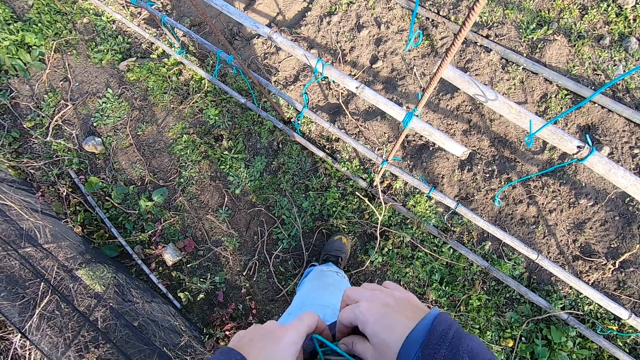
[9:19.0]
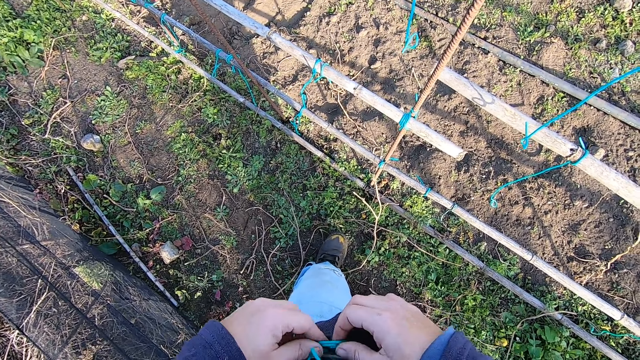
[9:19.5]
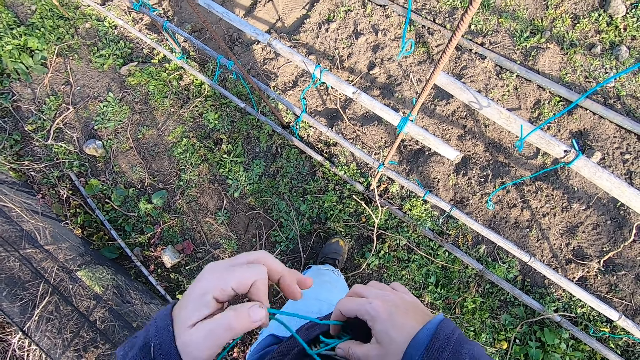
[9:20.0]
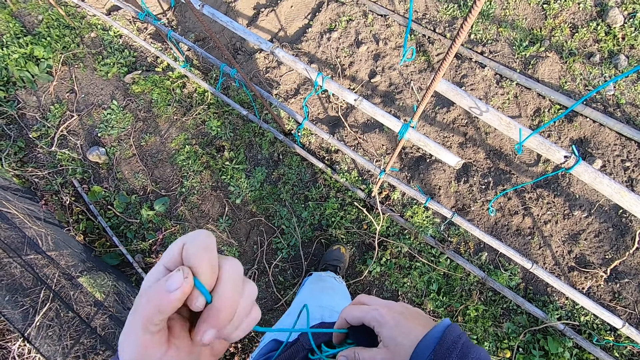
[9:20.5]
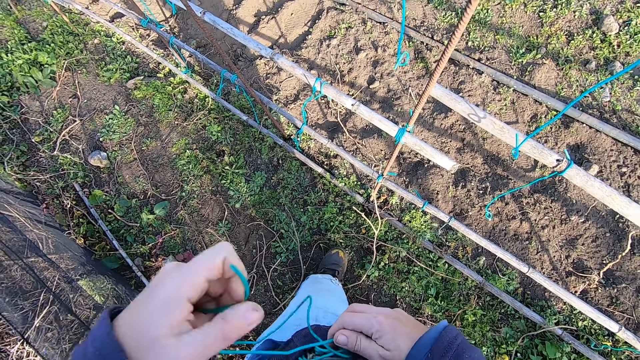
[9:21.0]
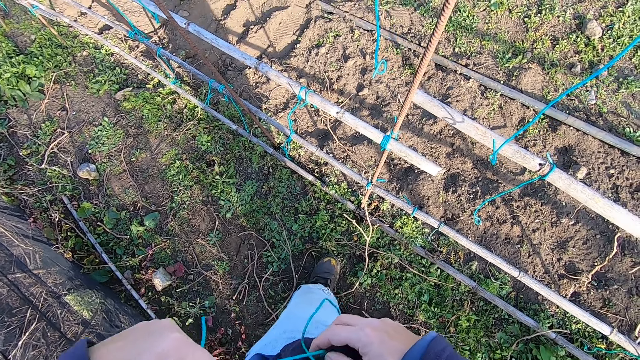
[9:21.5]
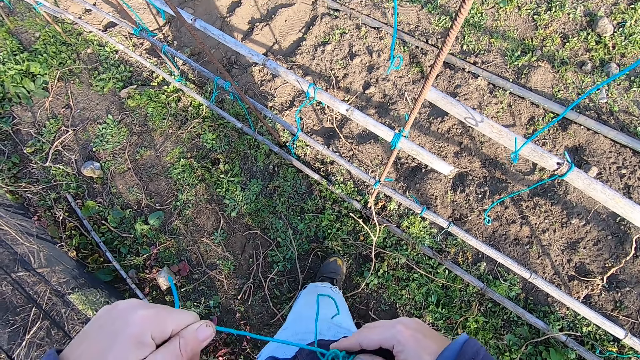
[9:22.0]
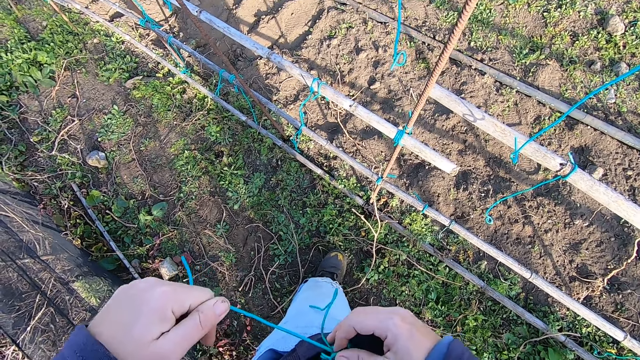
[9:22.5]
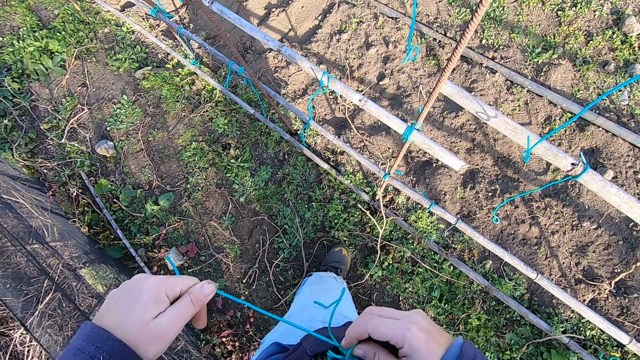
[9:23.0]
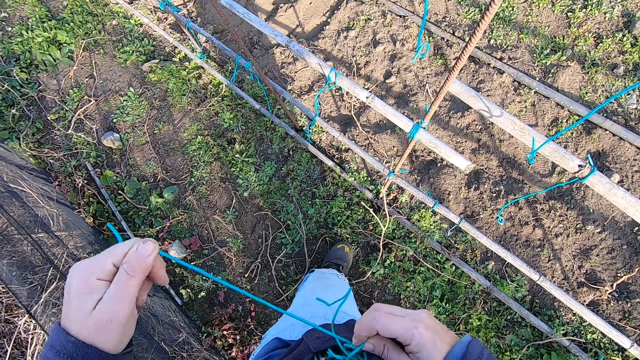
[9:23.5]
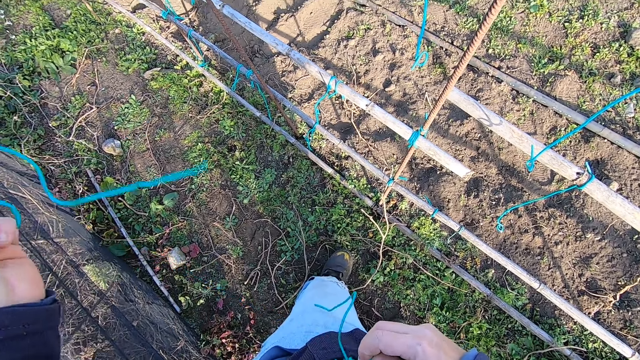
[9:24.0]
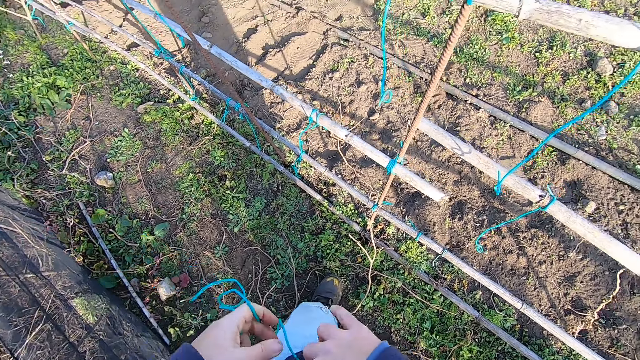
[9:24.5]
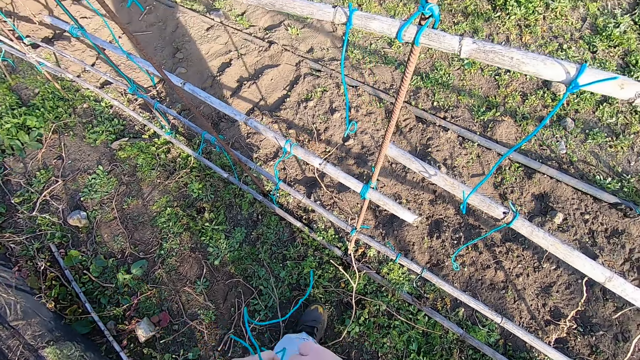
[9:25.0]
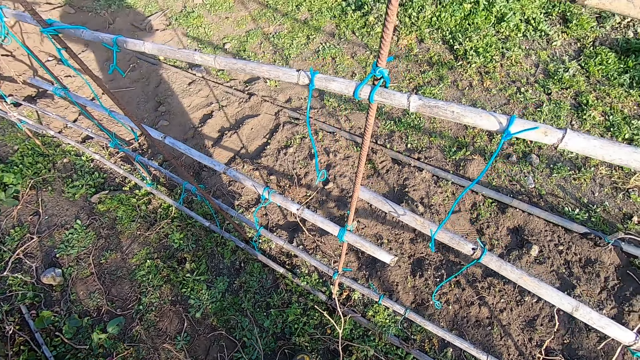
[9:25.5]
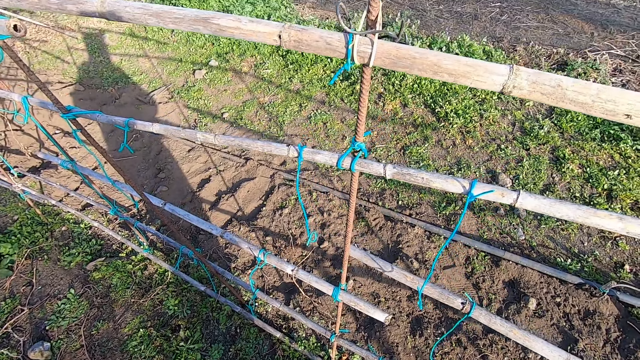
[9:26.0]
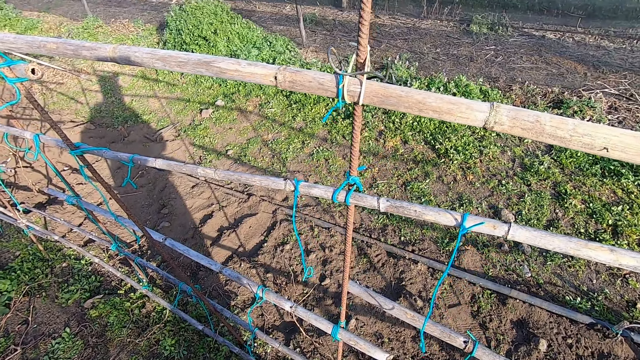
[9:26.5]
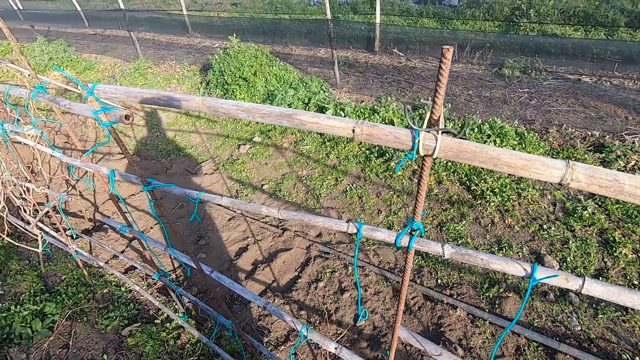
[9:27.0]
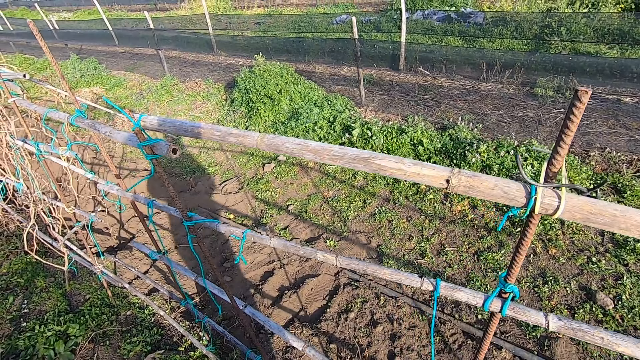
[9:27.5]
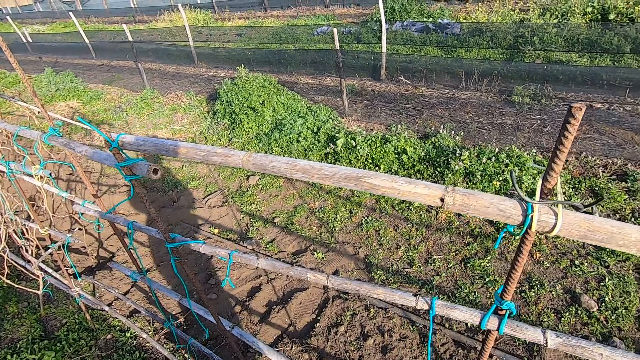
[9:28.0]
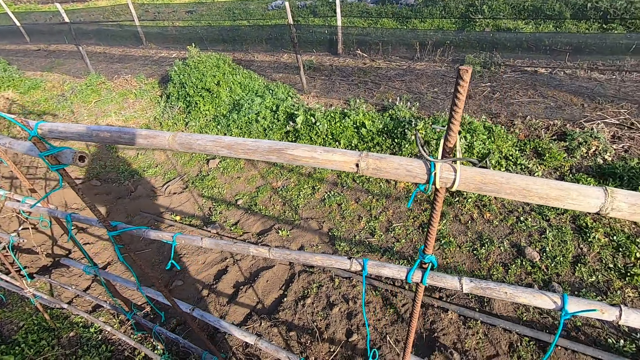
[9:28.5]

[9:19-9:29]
The camera wearer looks around.

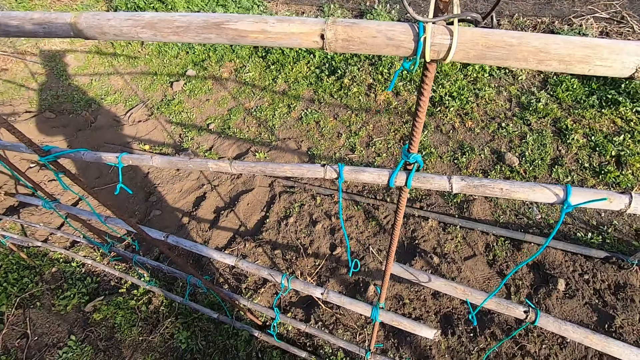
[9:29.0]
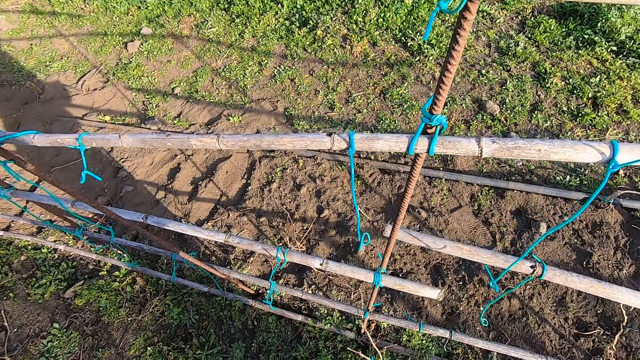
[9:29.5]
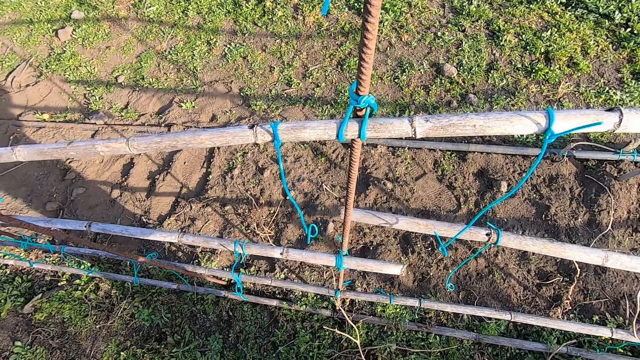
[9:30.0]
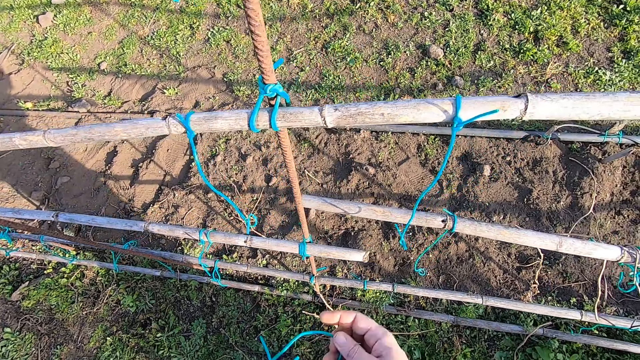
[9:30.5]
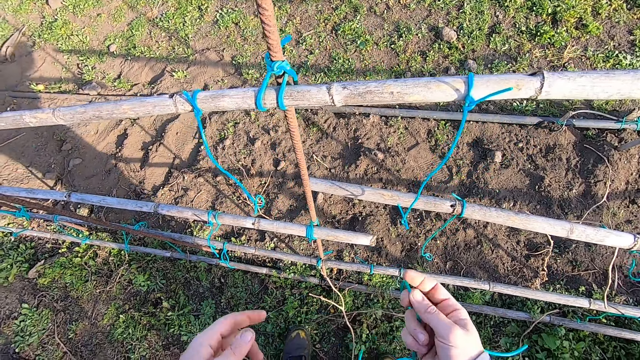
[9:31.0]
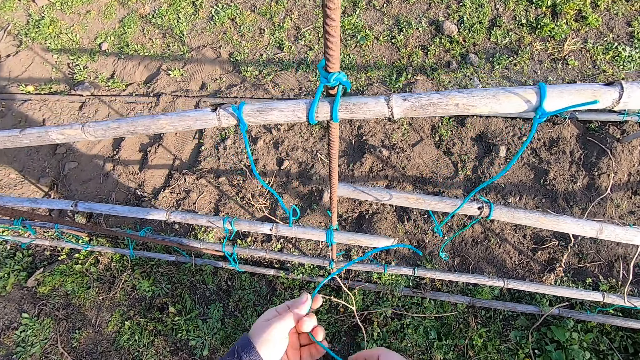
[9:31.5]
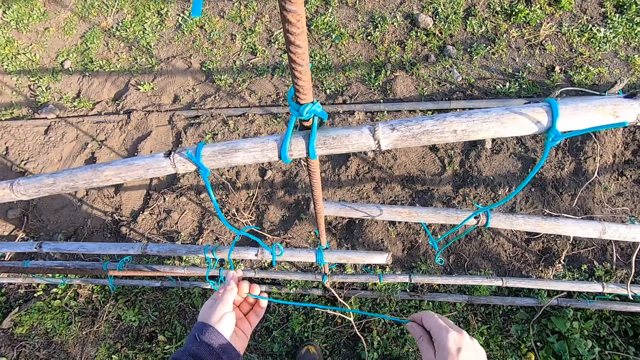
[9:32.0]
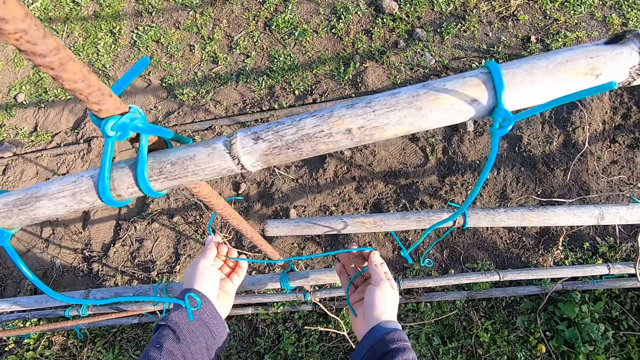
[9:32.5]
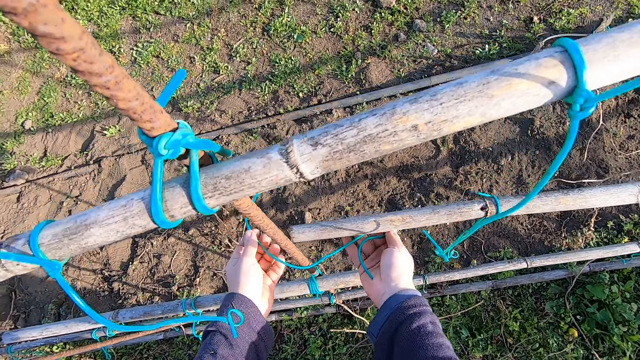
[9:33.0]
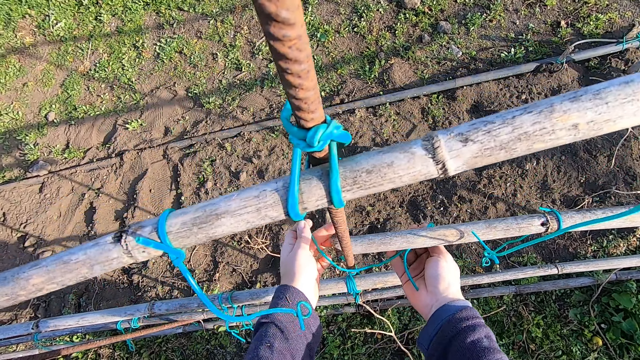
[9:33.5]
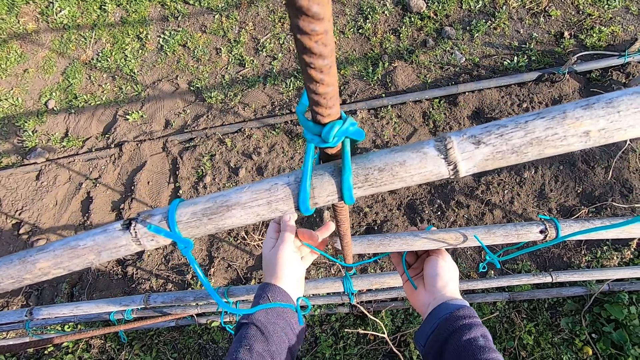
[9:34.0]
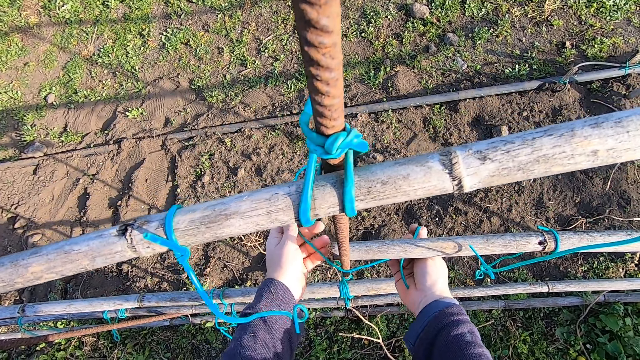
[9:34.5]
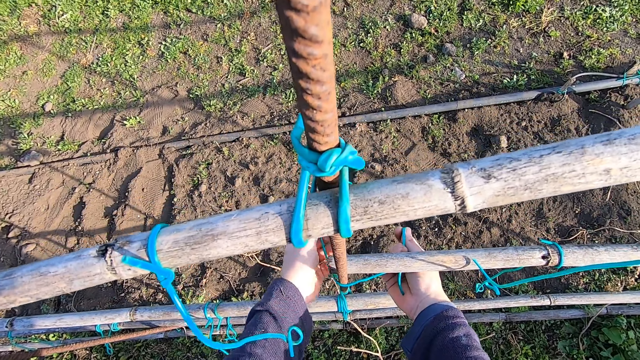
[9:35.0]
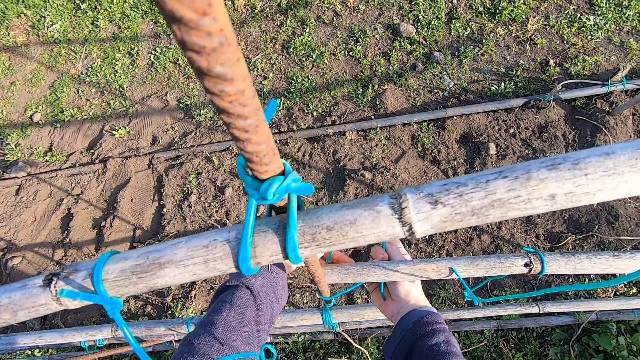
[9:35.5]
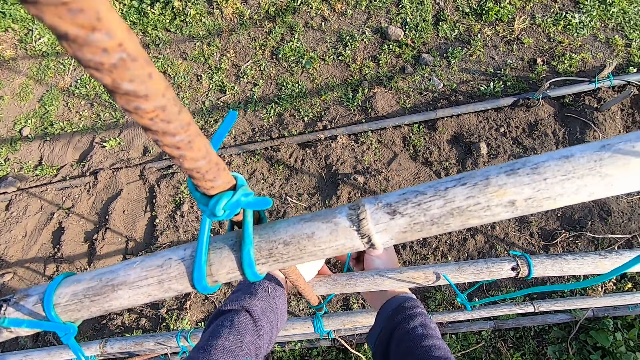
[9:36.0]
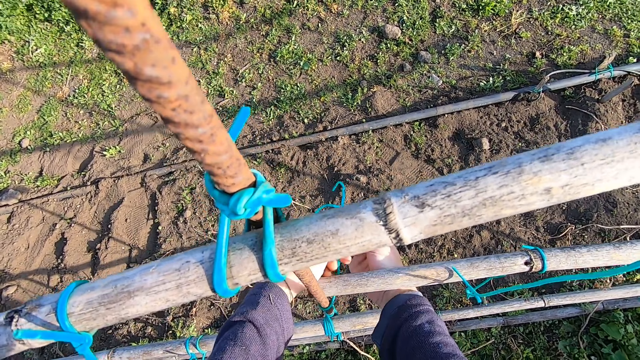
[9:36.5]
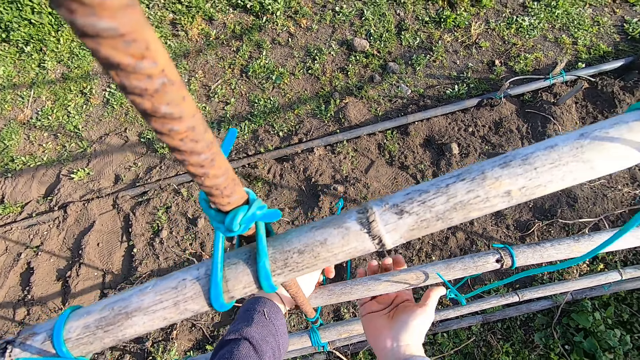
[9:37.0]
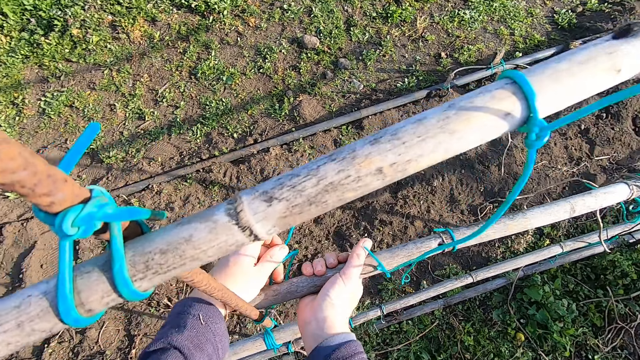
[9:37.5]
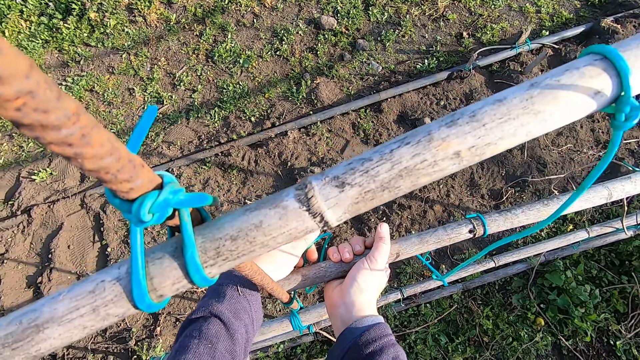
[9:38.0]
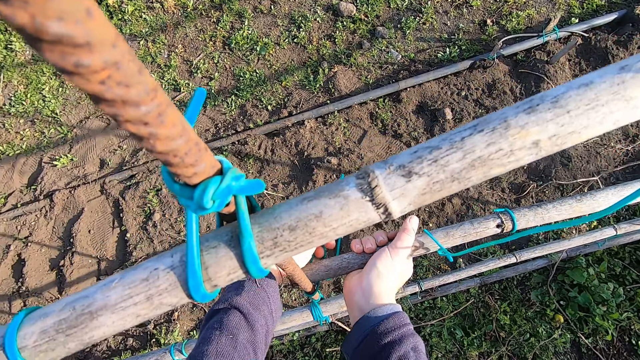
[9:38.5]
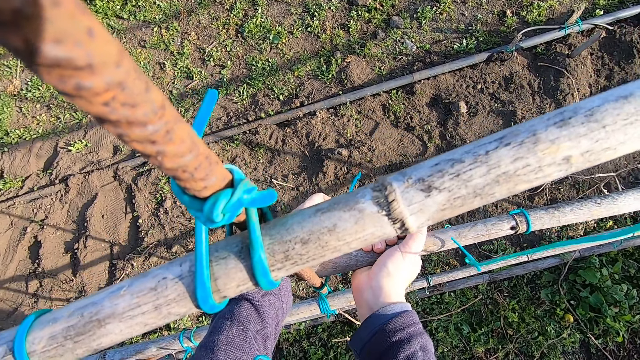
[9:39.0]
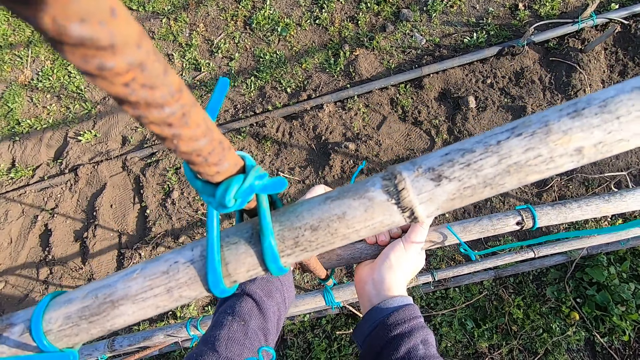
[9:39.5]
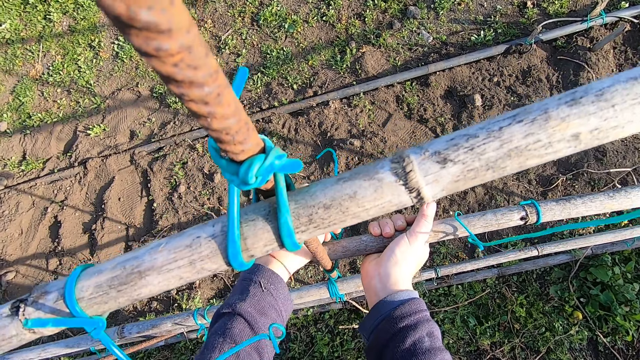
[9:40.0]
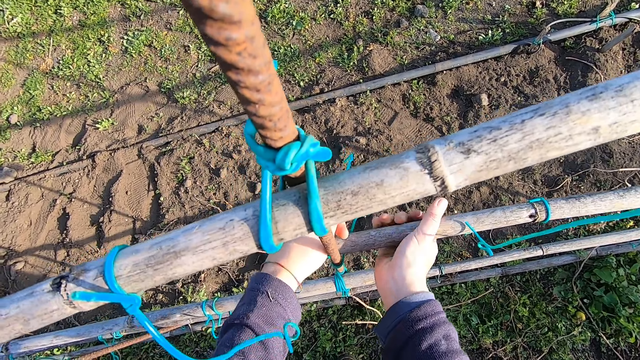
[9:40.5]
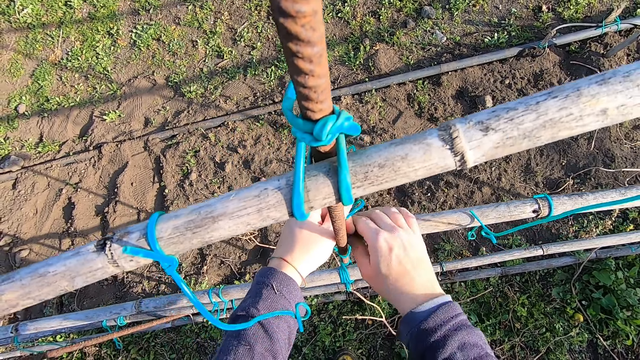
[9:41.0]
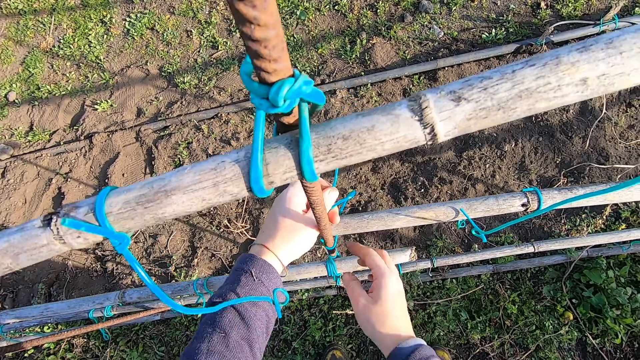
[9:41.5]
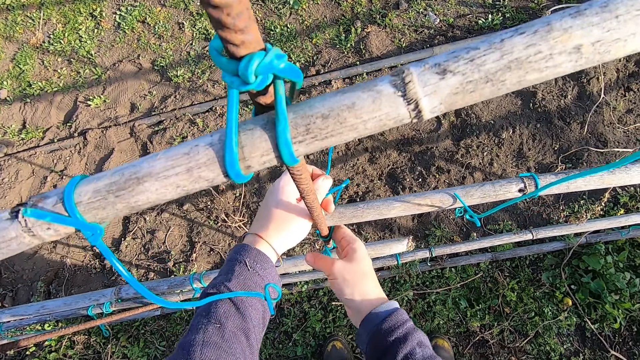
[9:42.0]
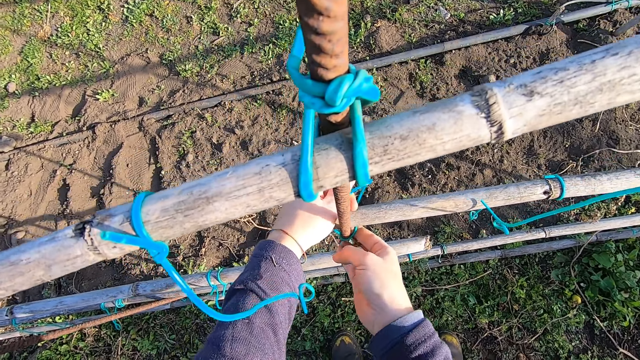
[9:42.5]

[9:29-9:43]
The camera wearer moves forward. They tie a rope around an iron rod to a wood fence with both hands. They hold the tomato trellis firmly. They pull the wood fence to the left side with the left hand.
